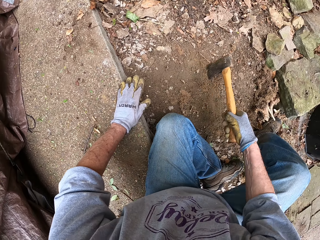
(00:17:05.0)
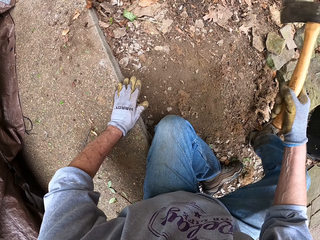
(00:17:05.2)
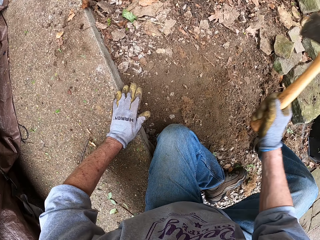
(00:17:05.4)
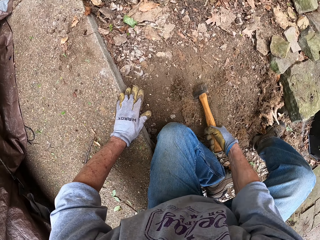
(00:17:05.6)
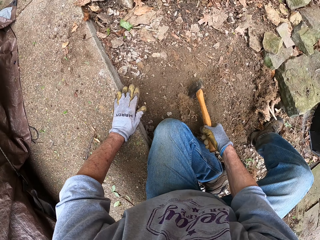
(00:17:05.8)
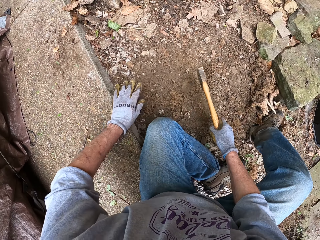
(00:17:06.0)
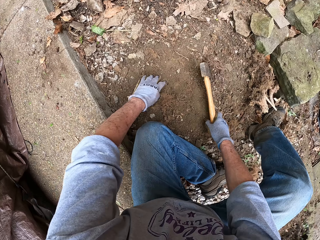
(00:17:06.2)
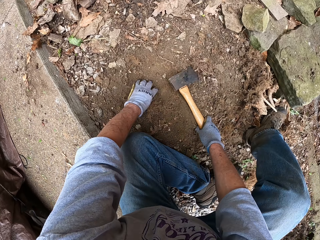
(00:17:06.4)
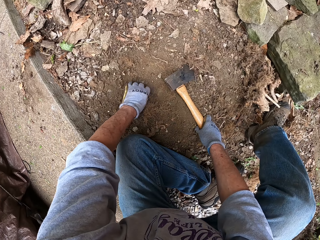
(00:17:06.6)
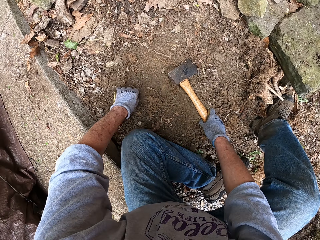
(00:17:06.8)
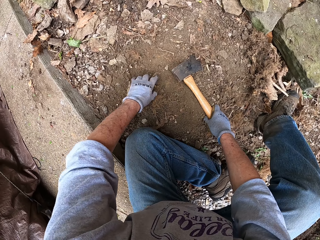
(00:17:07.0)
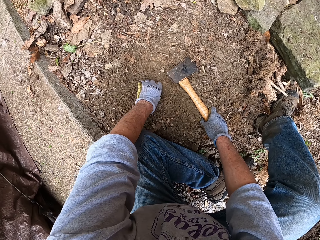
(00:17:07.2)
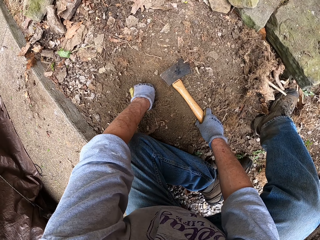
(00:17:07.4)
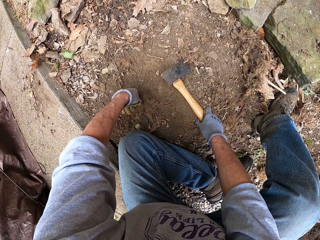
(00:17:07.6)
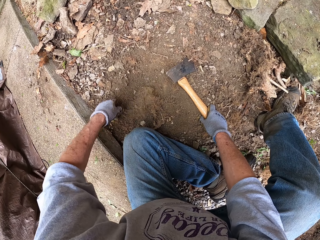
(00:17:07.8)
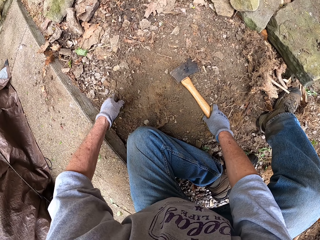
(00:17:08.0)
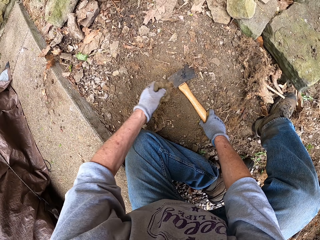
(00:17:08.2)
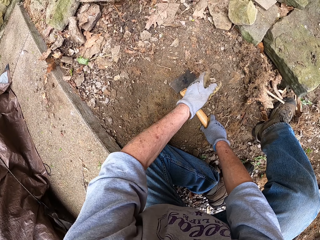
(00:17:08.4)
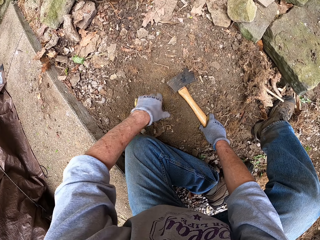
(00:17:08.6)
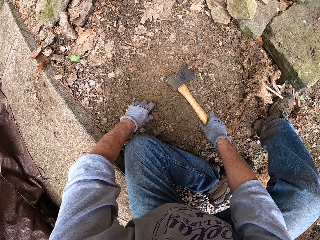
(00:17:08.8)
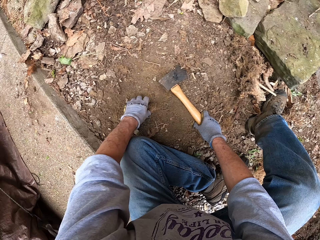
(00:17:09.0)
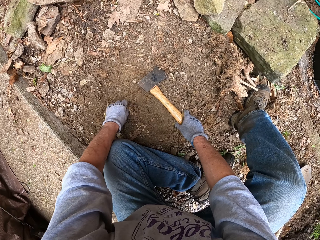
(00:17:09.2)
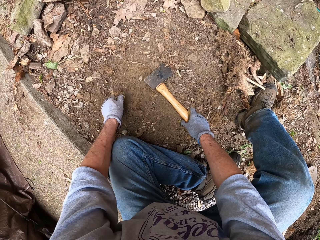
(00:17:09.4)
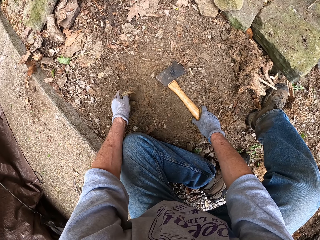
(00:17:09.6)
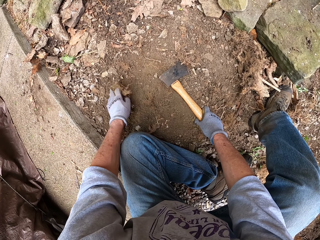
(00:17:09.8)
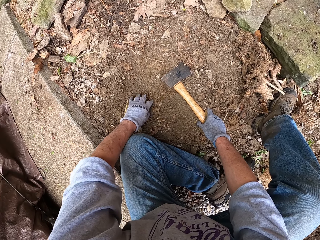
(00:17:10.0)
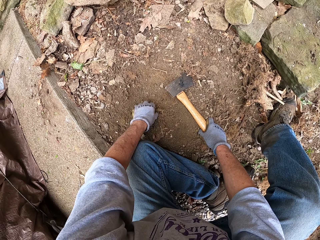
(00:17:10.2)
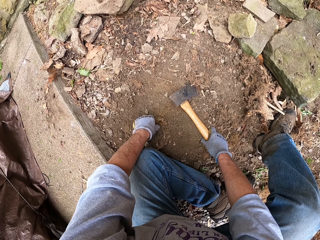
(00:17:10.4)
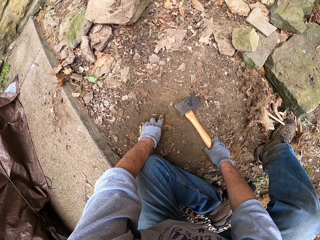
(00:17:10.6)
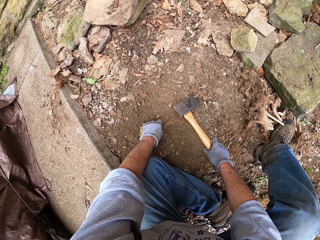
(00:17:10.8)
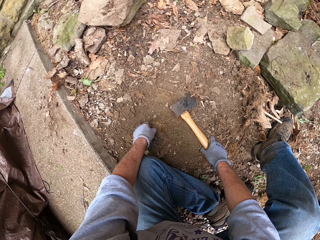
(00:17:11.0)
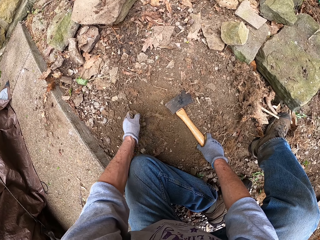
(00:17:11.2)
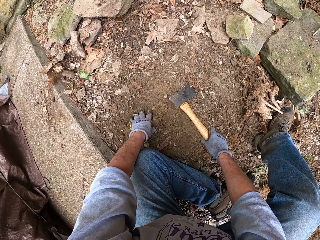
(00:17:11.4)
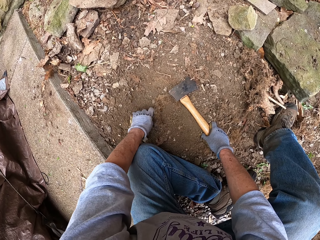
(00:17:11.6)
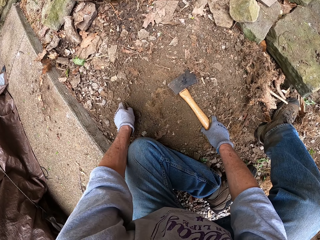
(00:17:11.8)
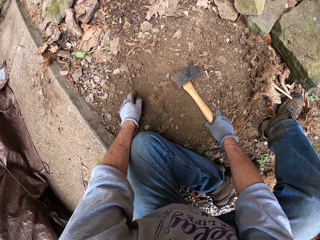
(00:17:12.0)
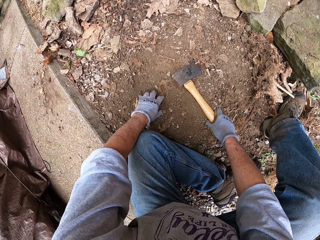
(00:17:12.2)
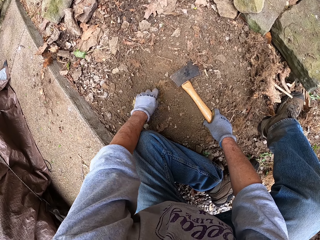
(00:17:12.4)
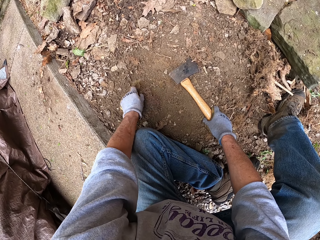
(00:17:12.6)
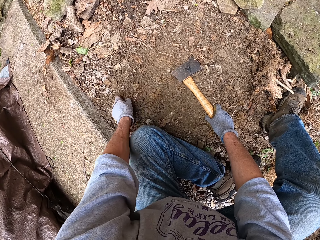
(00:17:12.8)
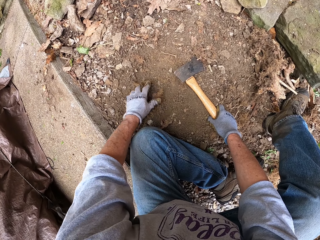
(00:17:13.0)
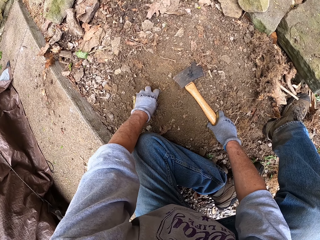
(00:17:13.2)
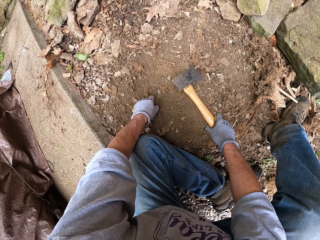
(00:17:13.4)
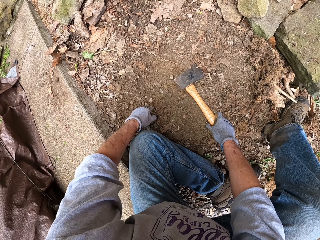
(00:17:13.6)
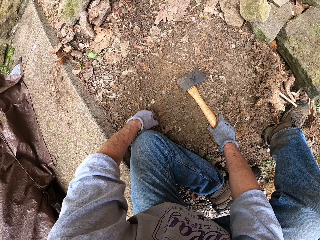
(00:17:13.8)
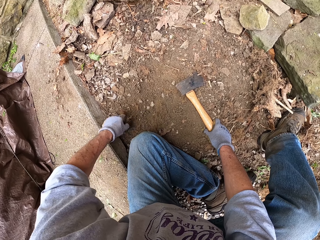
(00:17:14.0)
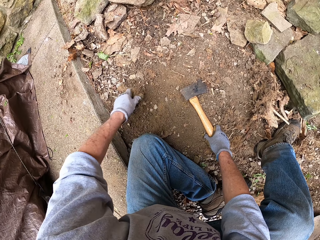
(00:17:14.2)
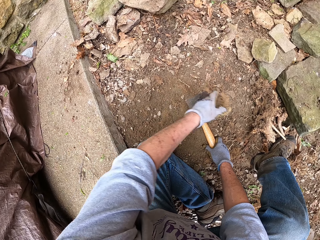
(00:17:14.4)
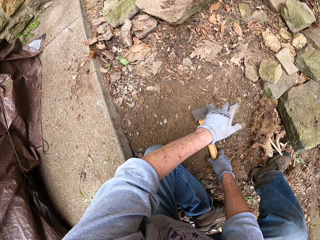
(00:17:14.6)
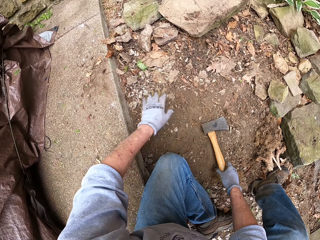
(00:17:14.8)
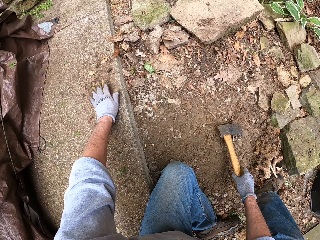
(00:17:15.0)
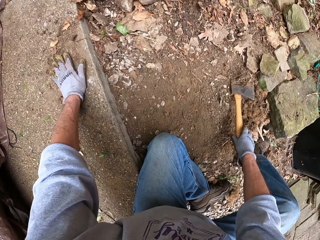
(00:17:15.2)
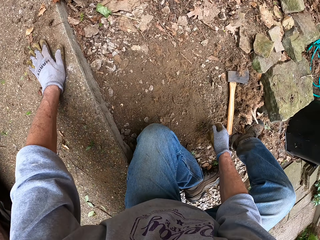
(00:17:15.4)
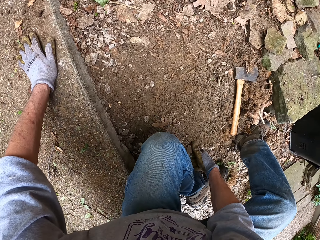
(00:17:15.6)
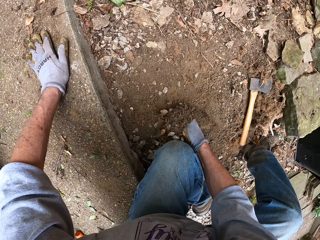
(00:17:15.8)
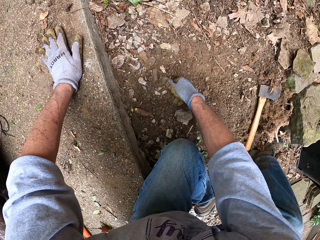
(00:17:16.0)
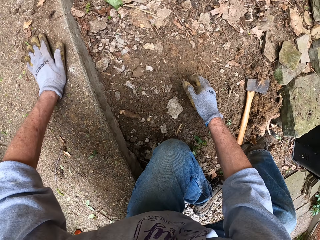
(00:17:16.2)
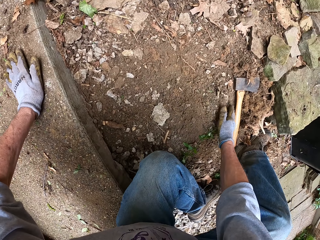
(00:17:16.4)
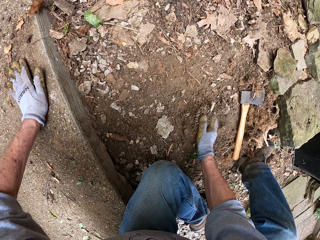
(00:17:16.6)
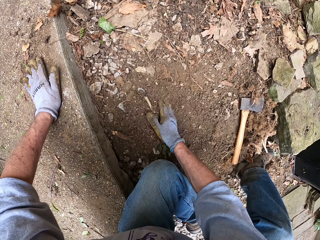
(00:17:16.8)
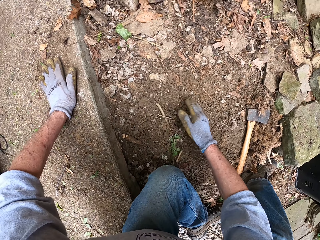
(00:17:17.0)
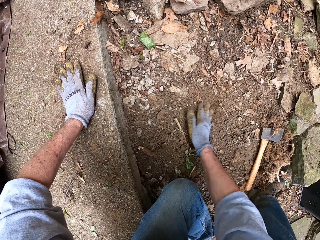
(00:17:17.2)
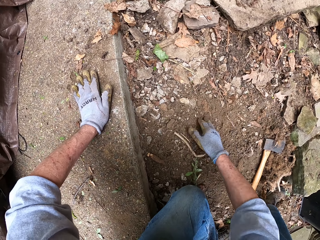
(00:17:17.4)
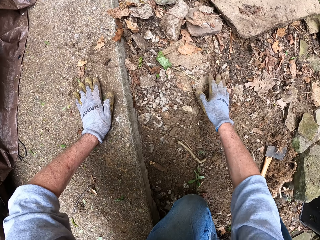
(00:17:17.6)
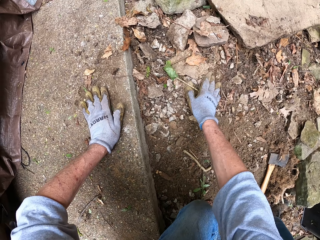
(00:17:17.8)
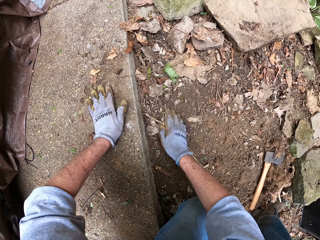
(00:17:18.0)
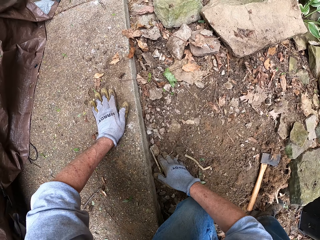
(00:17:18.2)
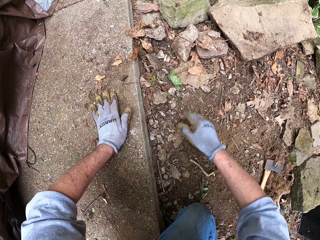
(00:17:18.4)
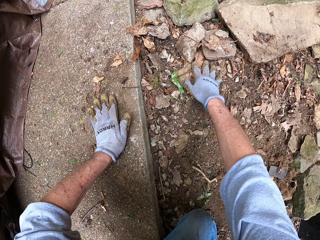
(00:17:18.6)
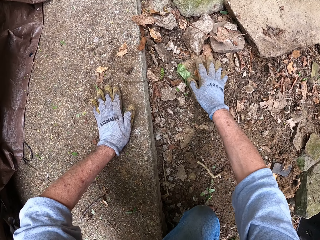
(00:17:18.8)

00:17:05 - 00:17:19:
The camera wearer holds a hatchet or axe on the ground. He pulls some stump from the ground with his left hand. He throws away a root on the ground. He uproots a root with a hand. He throws away roots on the ground. He drops the axe on the ground. He covers the ground with soil and debris with his right hand. He levels the ground with hands.

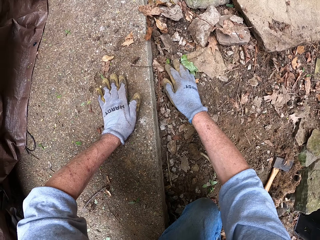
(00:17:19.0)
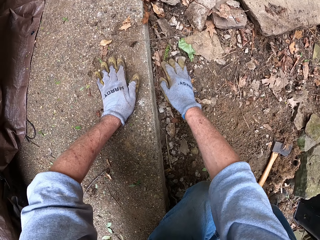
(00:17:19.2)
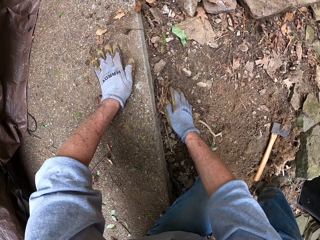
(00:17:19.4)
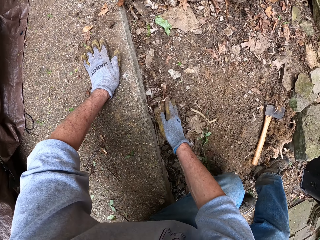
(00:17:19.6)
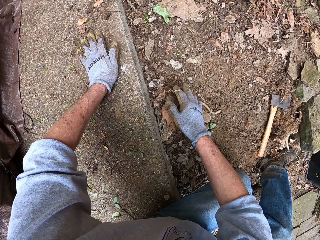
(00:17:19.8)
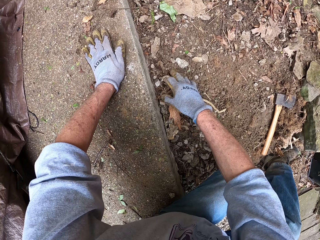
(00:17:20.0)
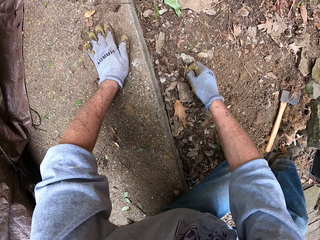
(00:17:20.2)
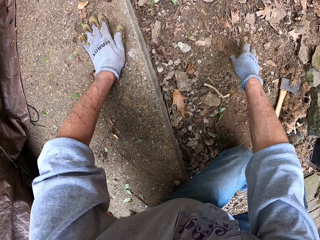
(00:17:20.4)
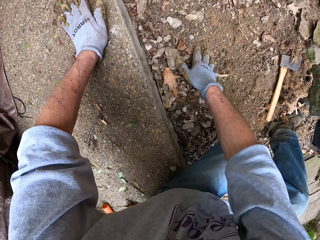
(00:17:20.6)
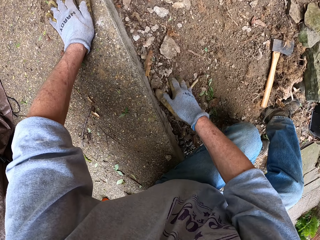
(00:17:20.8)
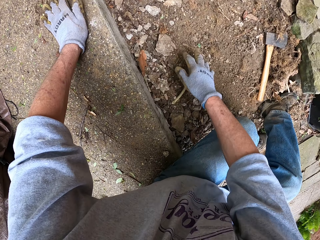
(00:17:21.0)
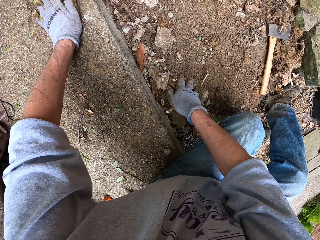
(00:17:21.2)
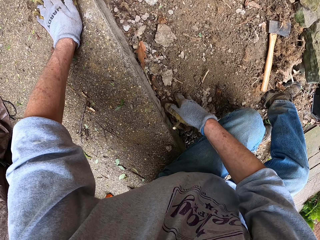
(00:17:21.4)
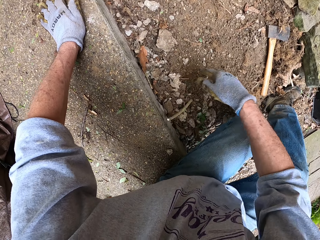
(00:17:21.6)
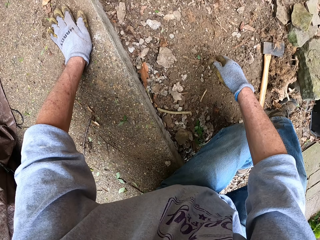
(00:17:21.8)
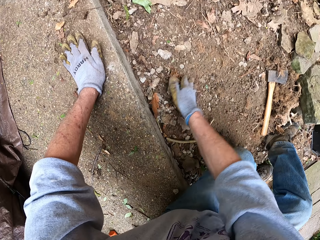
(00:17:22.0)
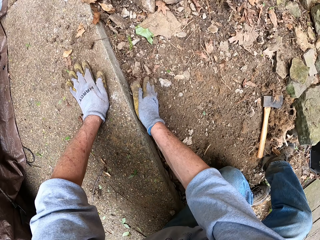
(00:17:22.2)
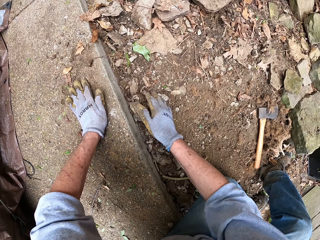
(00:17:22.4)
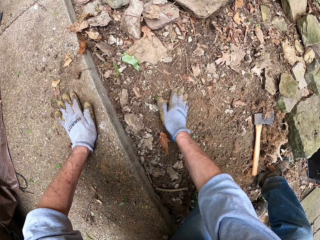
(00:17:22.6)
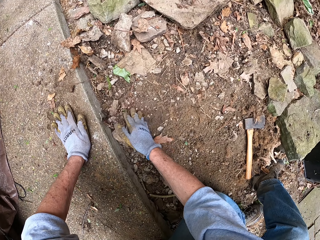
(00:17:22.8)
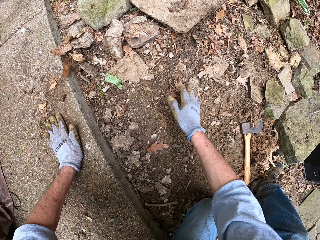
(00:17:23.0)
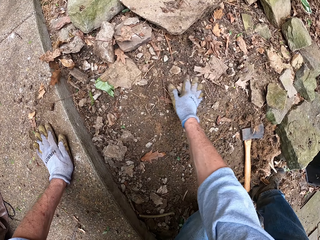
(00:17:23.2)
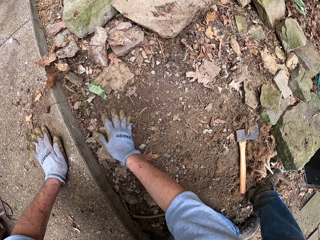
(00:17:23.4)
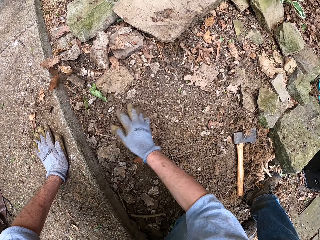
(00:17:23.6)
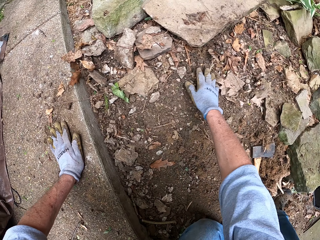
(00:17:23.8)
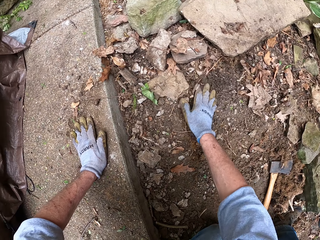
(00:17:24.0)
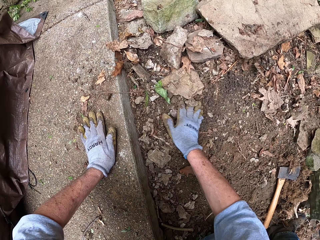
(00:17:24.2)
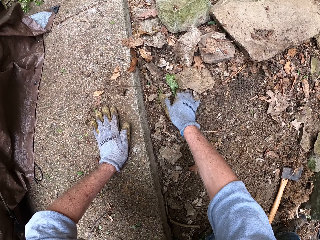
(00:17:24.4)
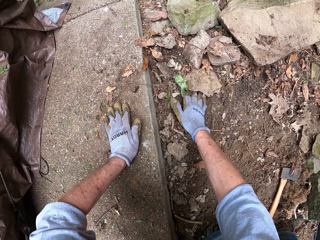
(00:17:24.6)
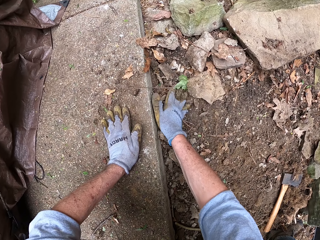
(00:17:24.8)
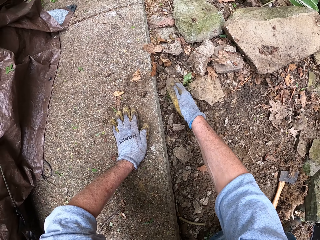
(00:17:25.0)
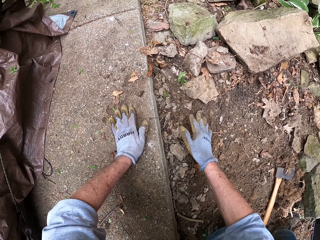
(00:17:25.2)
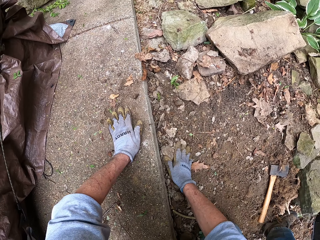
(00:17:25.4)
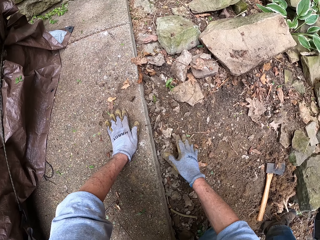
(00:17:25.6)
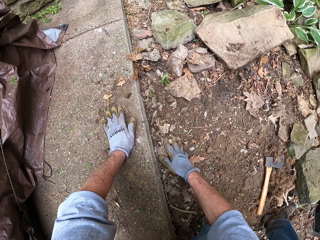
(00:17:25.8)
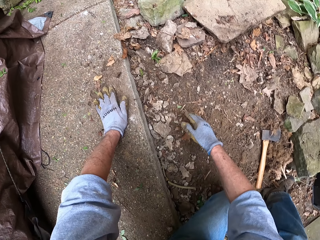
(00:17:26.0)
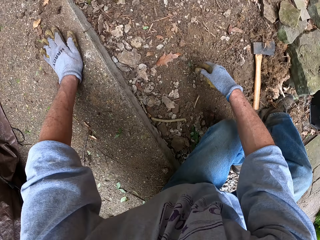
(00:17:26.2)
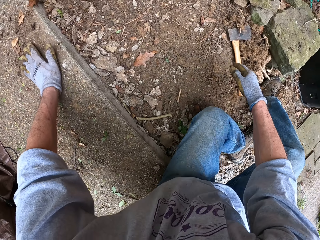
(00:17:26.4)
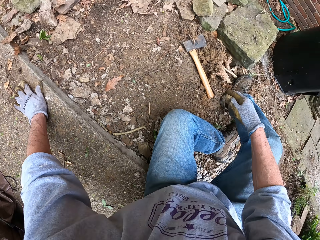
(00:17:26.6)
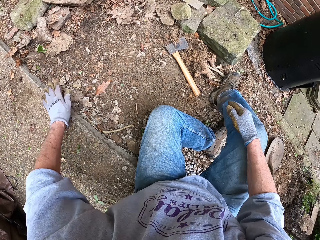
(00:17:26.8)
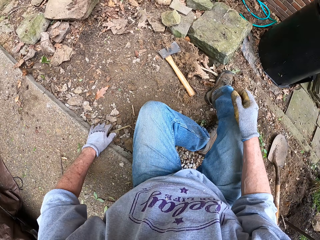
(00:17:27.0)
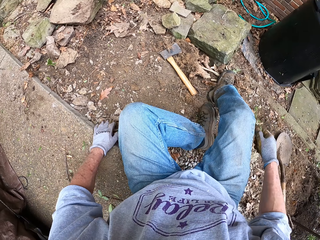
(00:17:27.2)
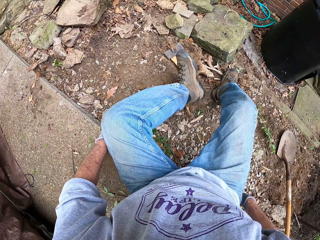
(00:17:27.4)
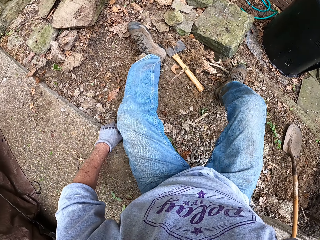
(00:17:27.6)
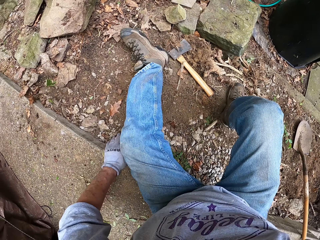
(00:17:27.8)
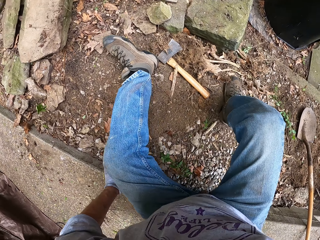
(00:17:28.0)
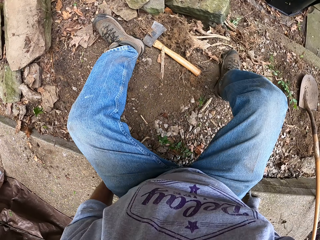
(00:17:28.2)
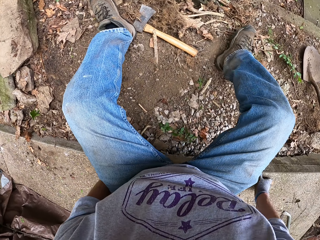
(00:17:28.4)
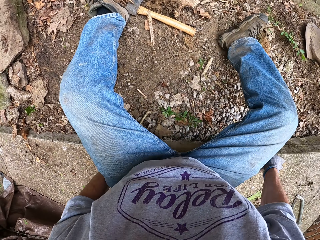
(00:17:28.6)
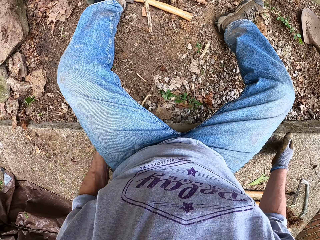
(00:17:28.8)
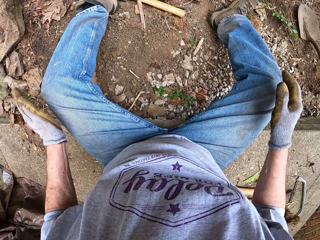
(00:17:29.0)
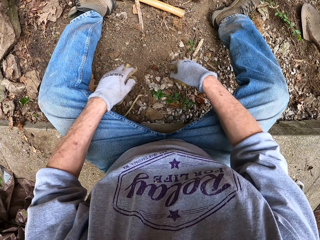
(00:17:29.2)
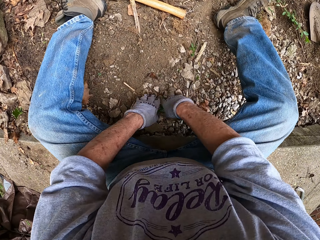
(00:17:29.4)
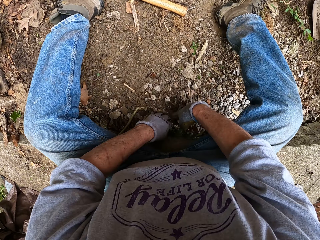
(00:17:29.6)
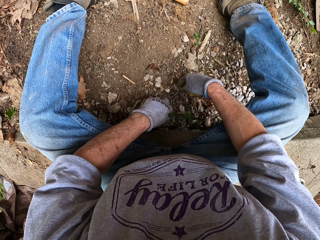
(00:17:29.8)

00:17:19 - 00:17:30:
The camera wearer throws away stones on the ground. They level the ground with a hand. They move on the ground.
